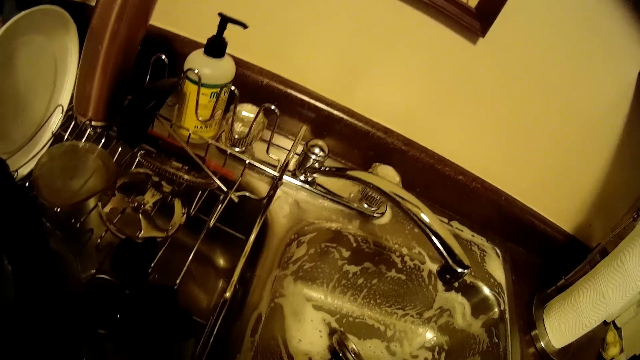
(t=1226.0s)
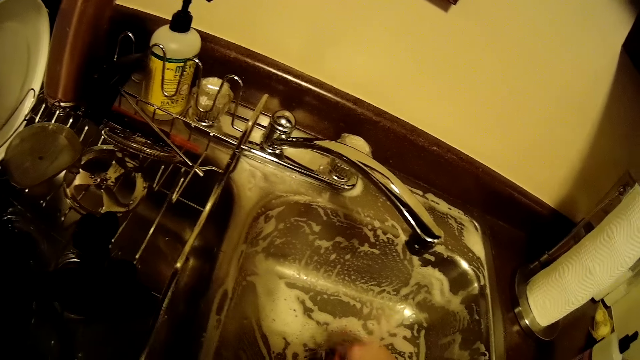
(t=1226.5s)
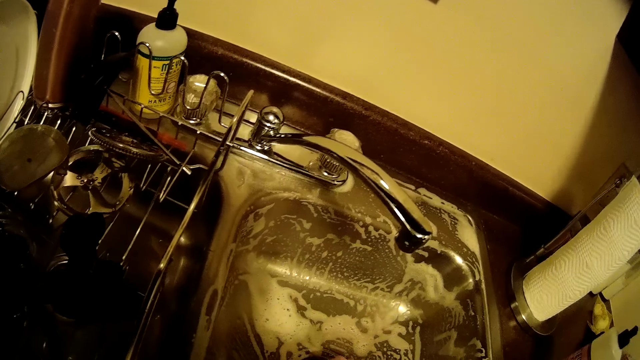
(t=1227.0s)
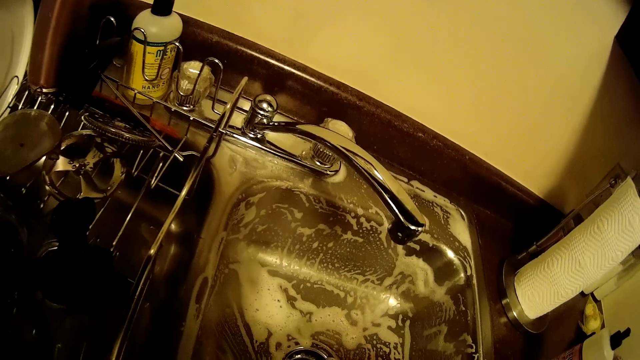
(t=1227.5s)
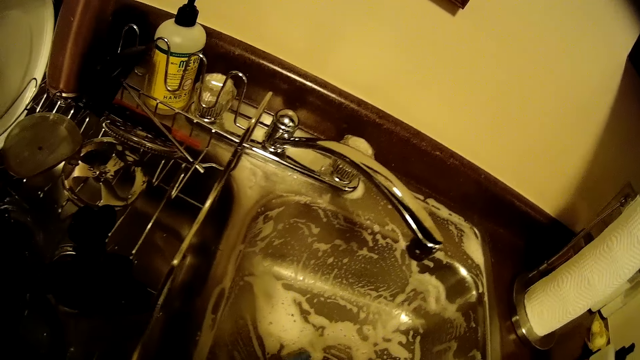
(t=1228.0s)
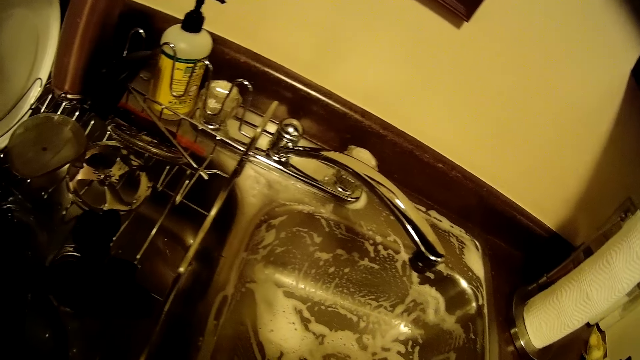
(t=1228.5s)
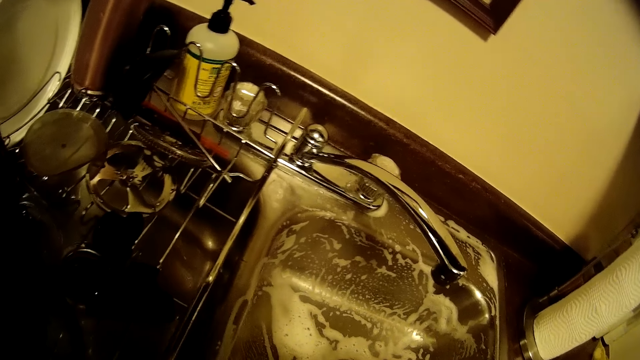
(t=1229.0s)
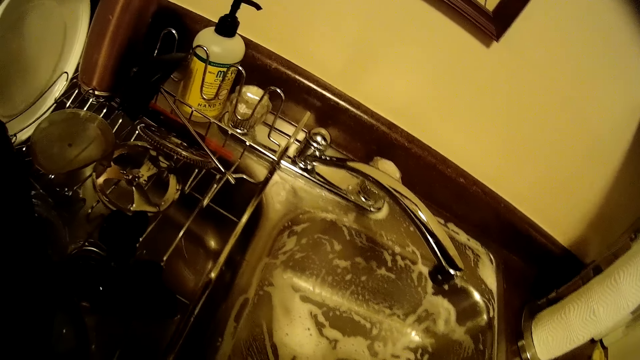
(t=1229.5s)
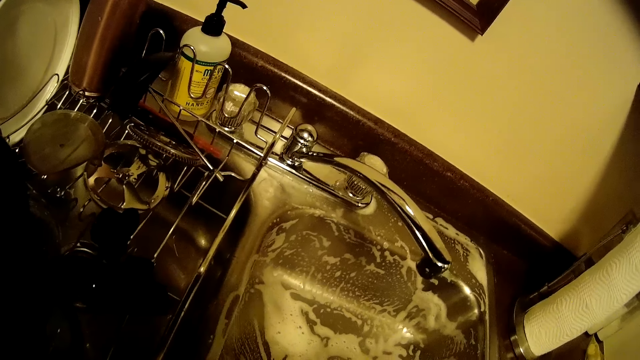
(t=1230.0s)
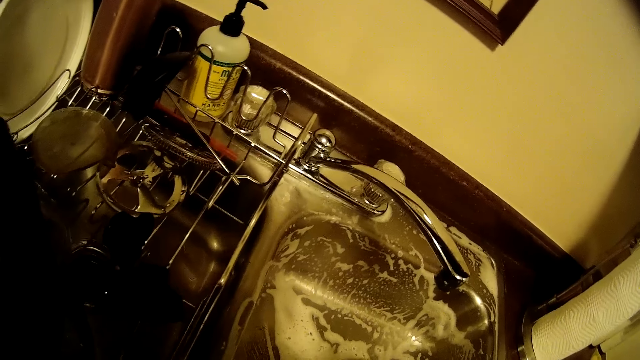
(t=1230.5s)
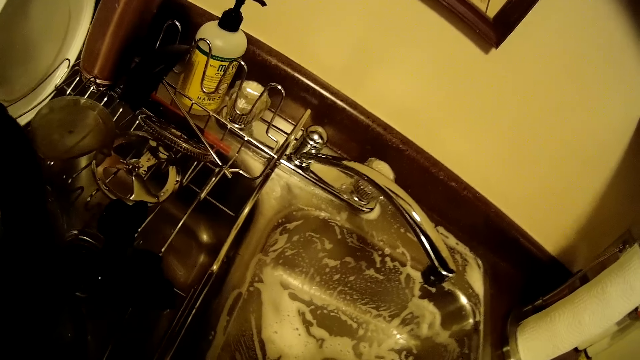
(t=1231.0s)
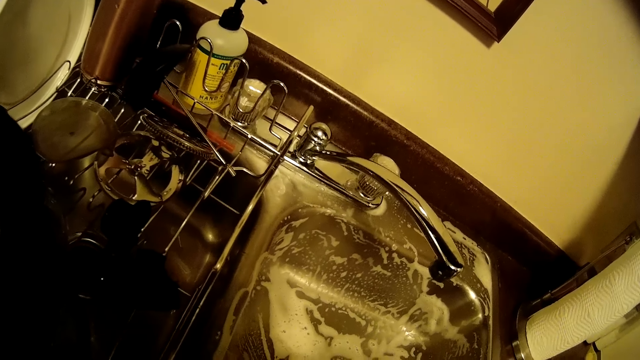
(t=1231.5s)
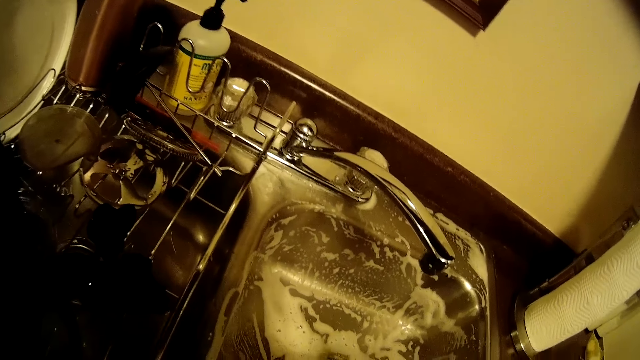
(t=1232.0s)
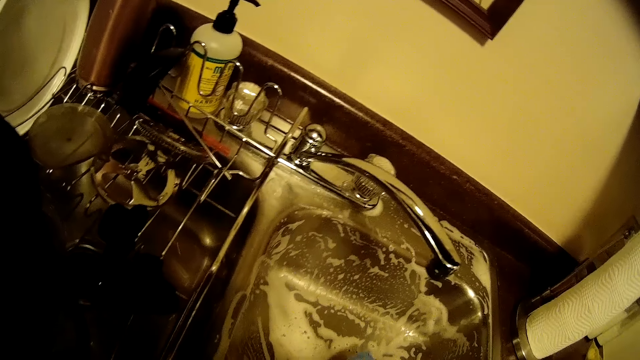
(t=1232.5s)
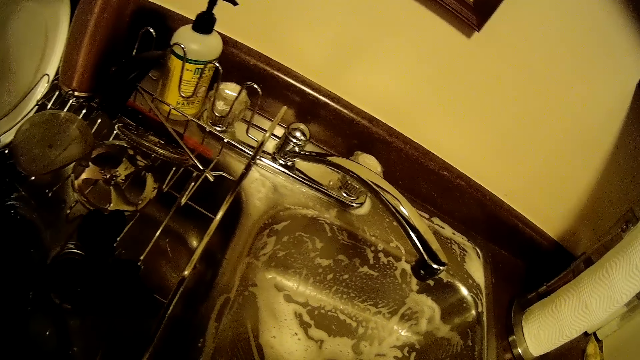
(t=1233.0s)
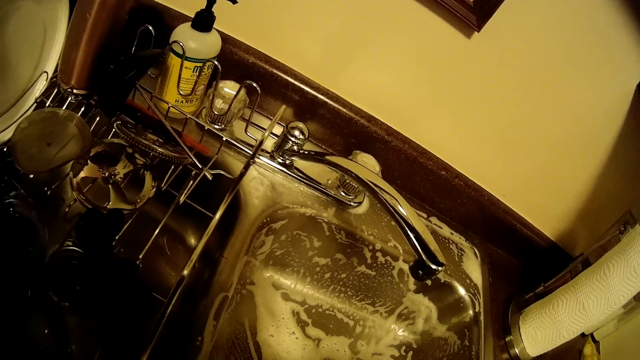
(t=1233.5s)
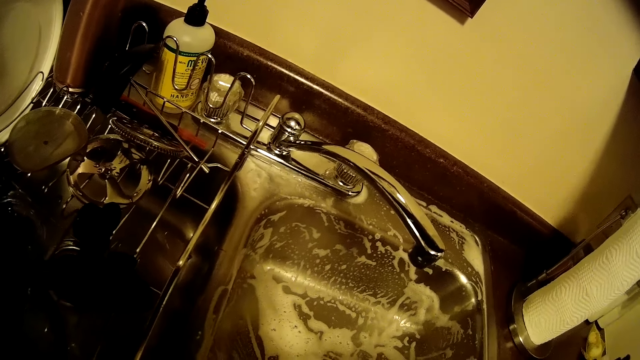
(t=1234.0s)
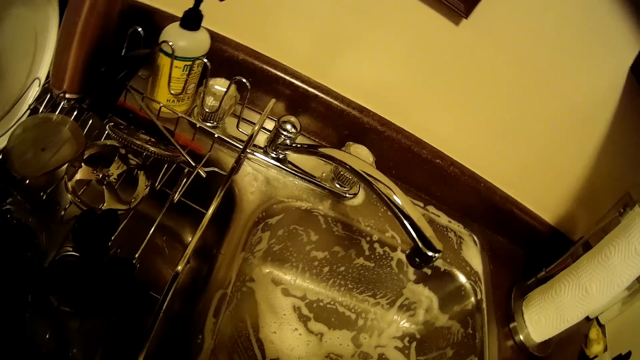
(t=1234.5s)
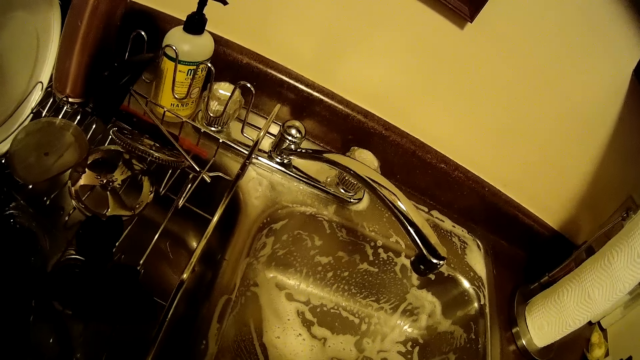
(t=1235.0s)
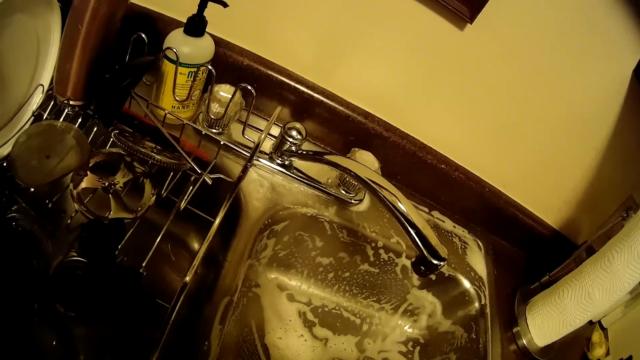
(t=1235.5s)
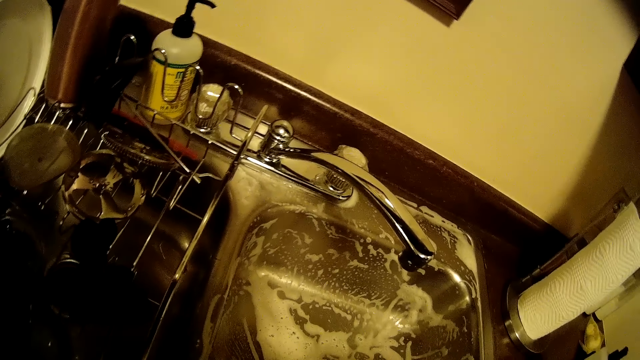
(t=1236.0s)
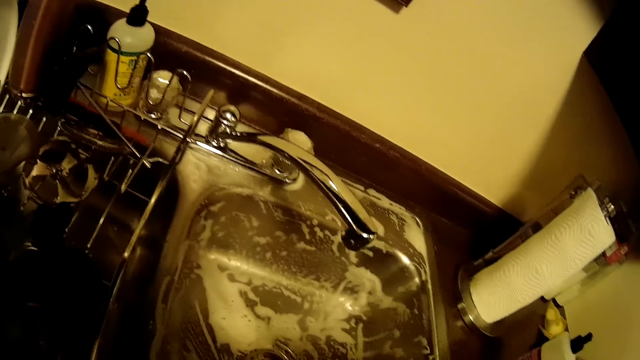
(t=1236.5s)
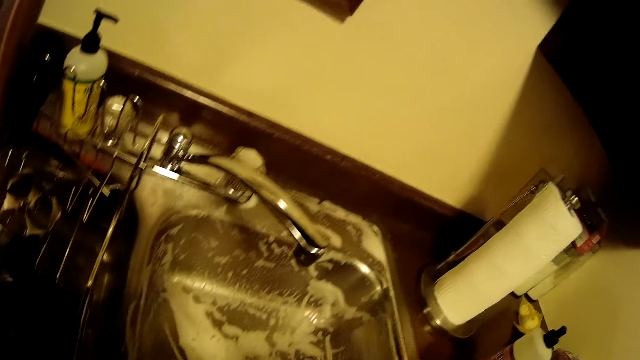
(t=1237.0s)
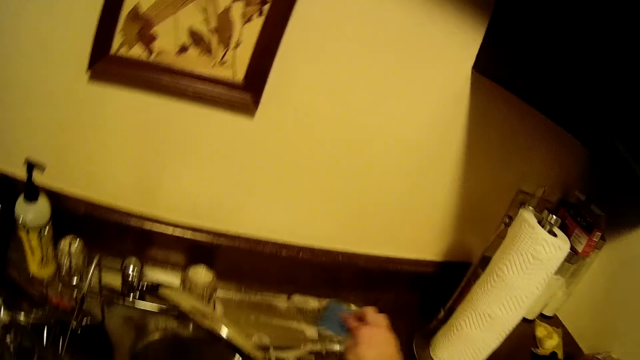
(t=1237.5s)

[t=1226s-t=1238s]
The camera wearer puts the sink strainer in place with her right hand.

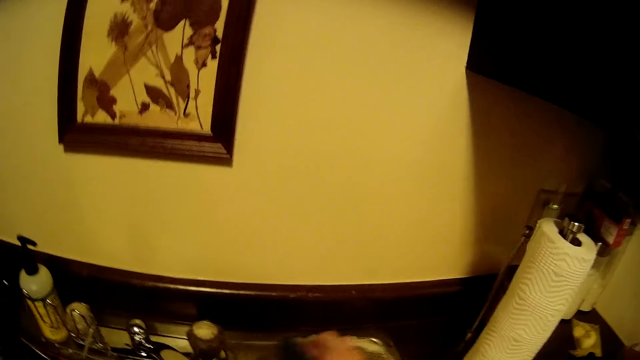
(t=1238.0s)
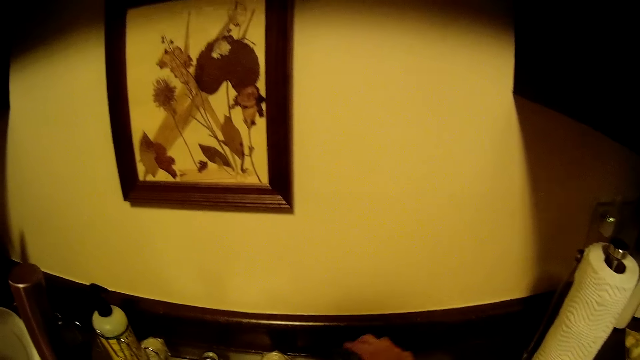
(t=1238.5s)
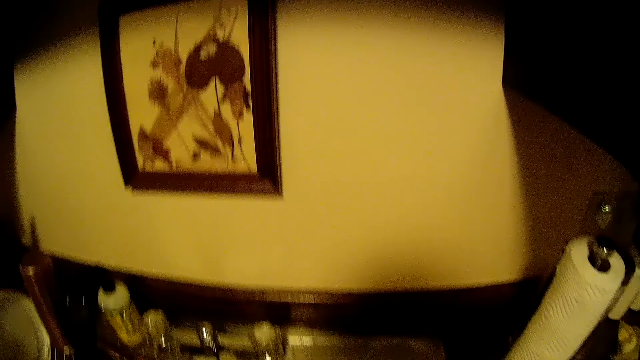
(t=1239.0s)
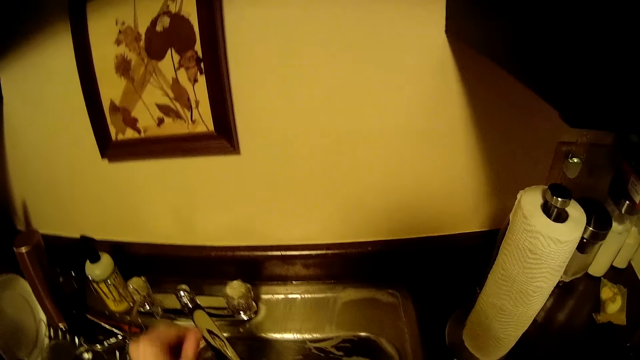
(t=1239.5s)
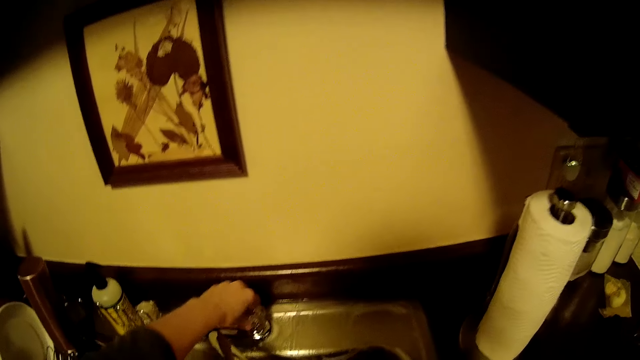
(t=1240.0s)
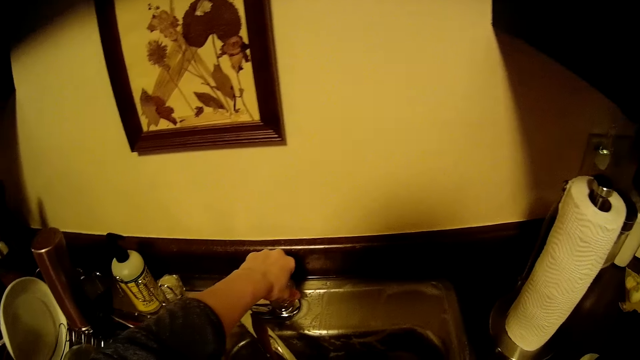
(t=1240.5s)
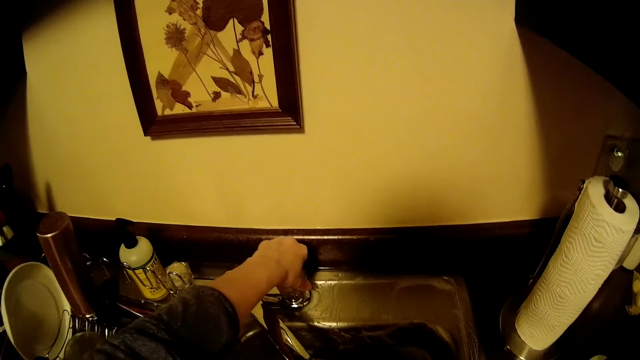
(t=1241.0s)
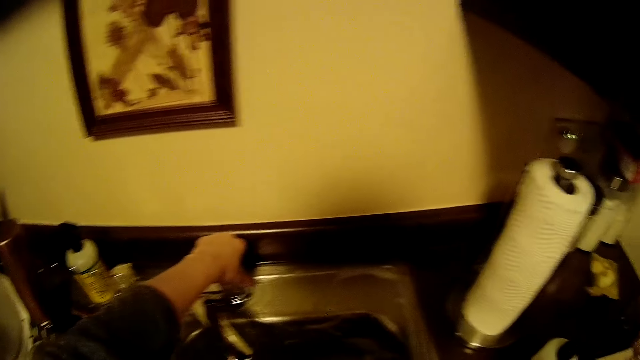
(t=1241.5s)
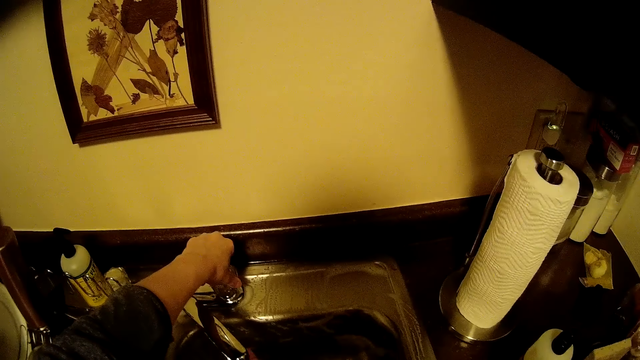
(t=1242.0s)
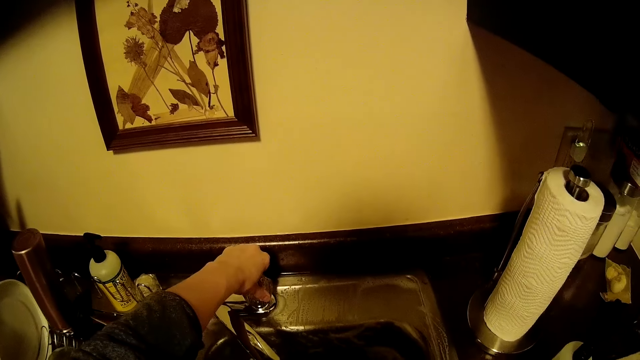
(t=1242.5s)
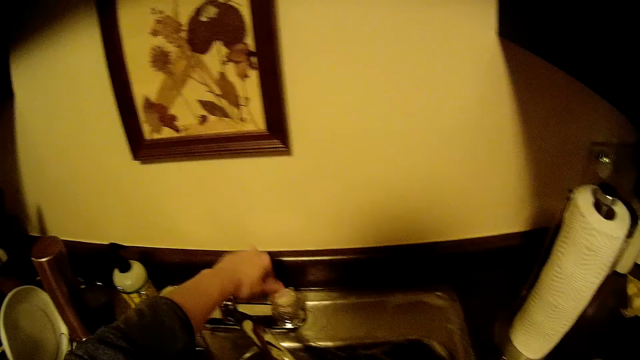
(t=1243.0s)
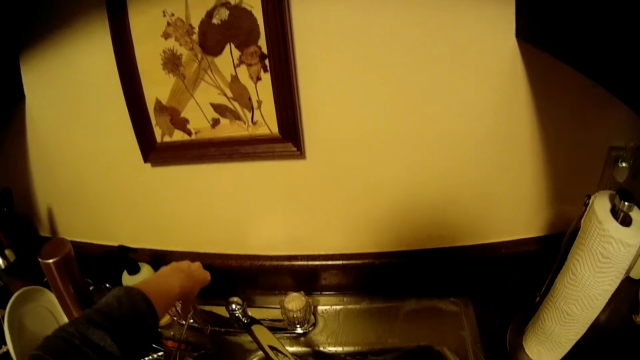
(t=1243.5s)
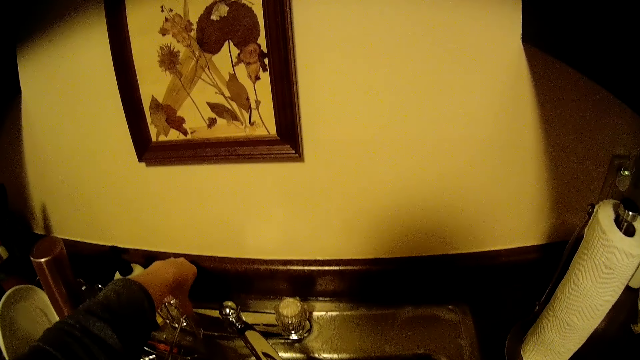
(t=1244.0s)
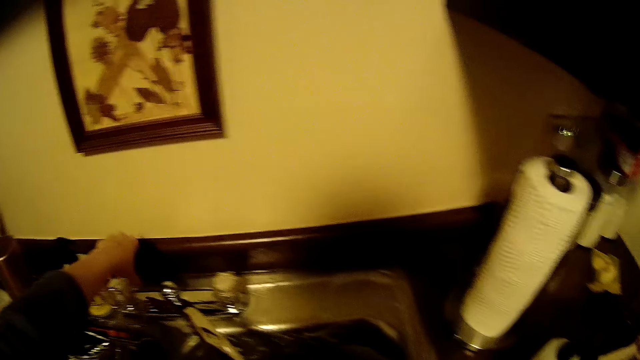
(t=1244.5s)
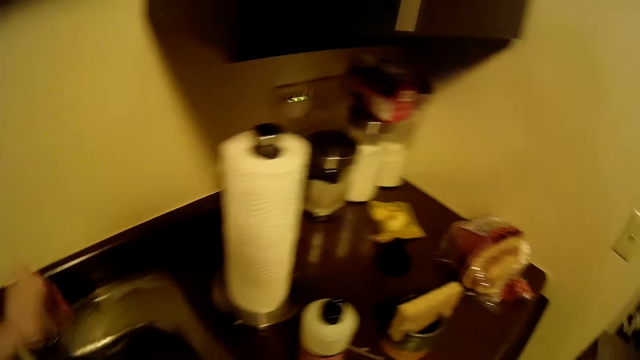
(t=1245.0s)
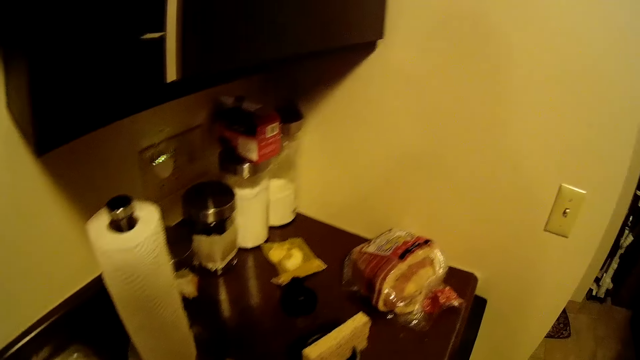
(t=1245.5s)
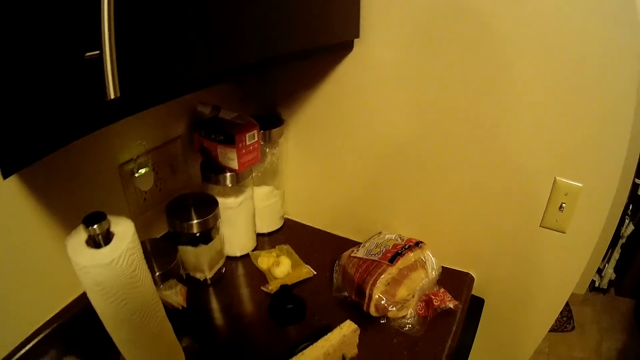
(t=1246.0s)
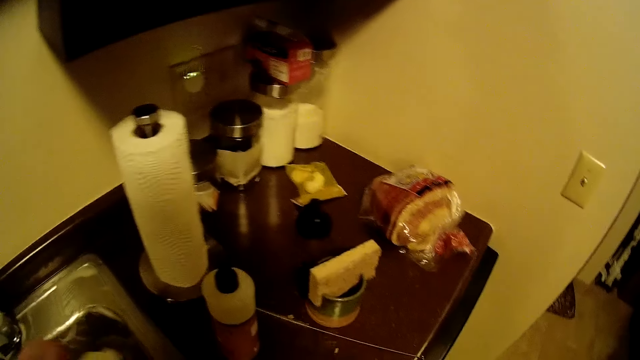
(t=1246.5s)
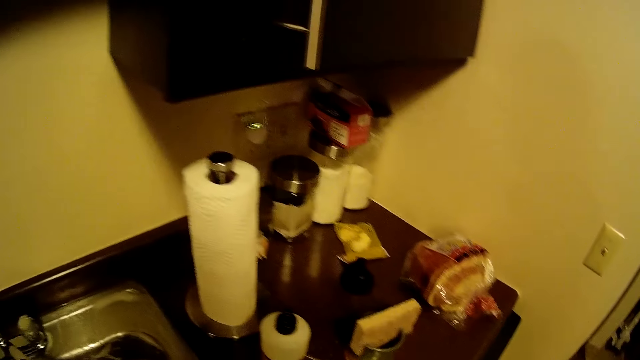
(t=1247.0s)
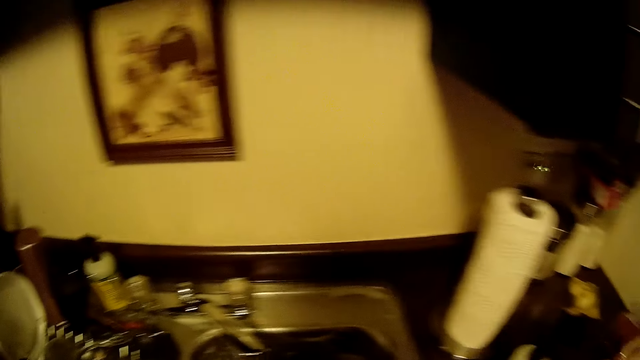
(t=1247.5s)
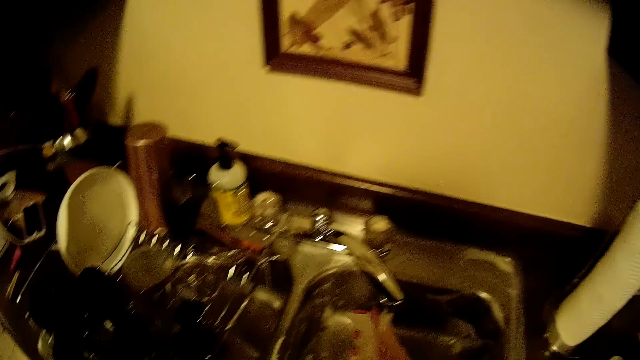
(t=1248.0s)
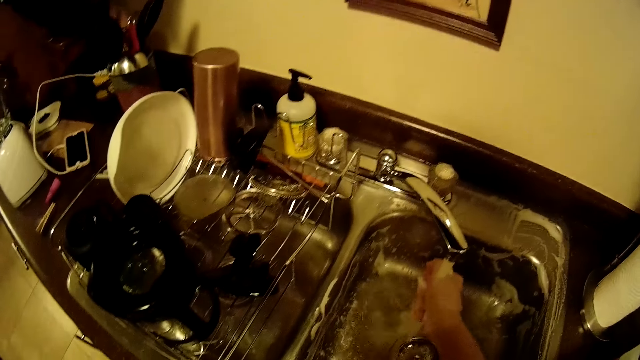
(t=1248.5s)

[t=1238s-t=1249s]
The camera wearer opens the tap with her left hand. She rinses her right hand under the tap. She adjusts the tap with her left hand.
